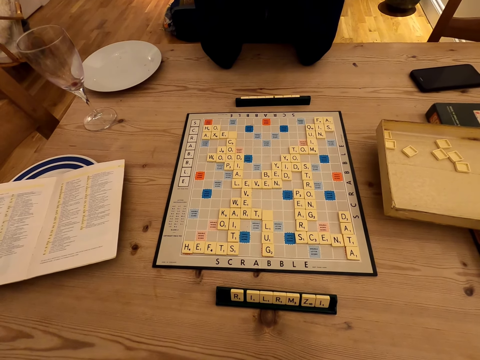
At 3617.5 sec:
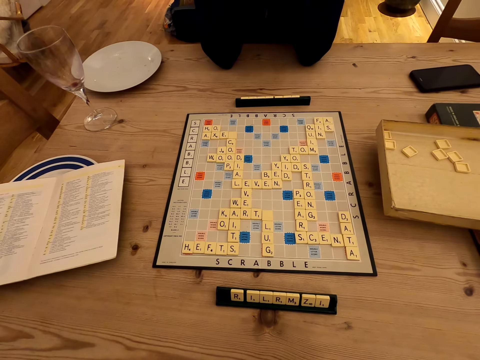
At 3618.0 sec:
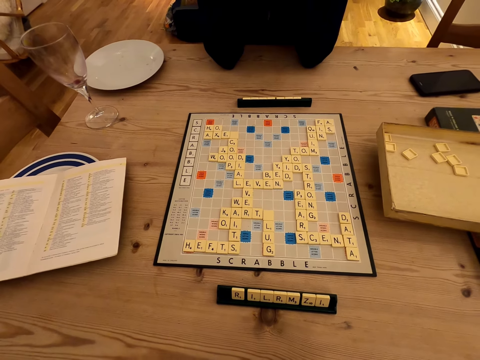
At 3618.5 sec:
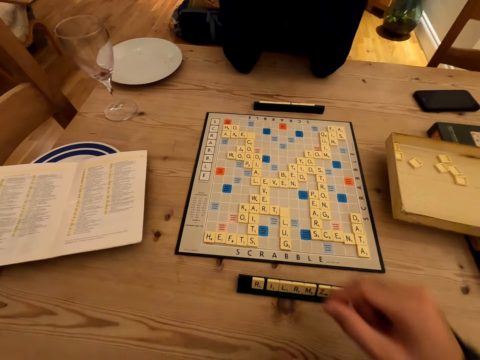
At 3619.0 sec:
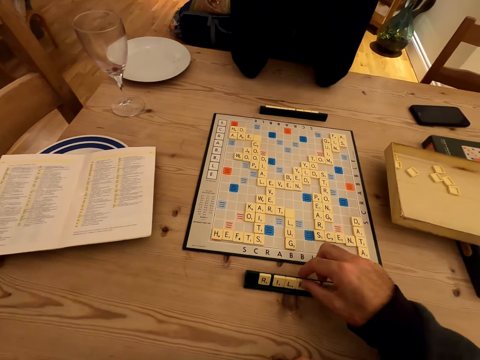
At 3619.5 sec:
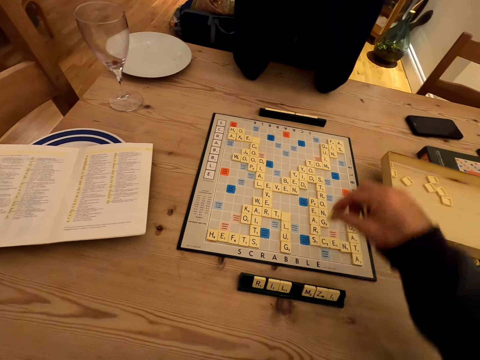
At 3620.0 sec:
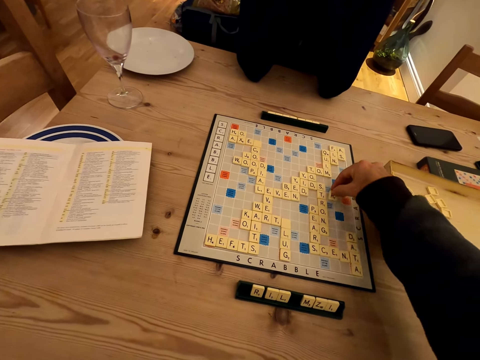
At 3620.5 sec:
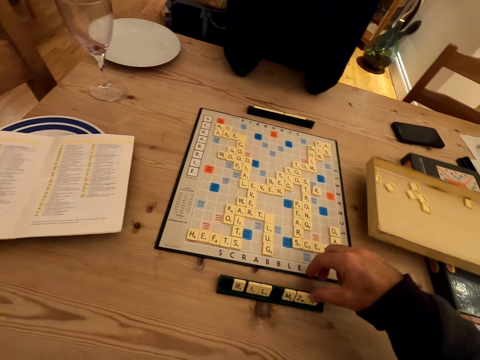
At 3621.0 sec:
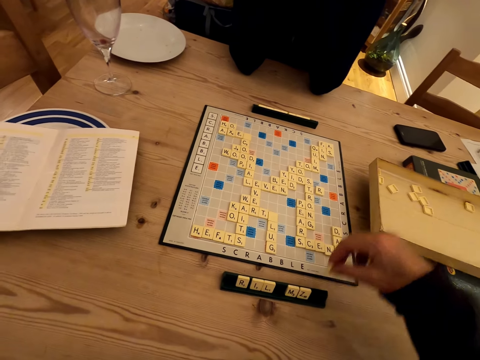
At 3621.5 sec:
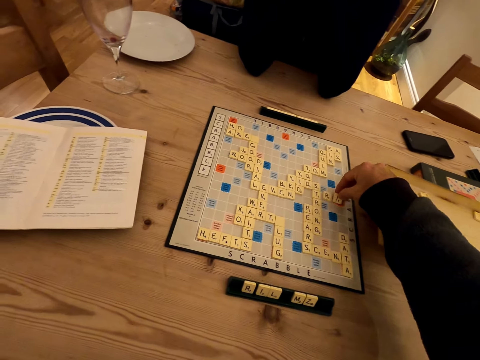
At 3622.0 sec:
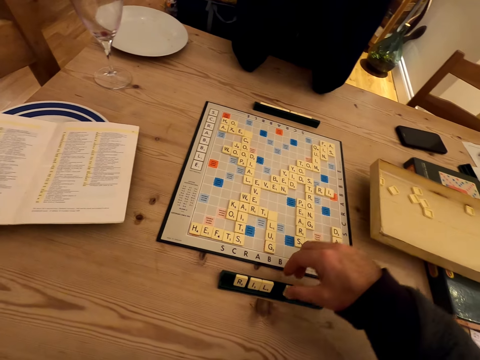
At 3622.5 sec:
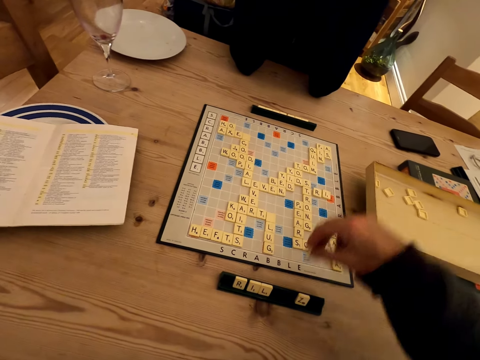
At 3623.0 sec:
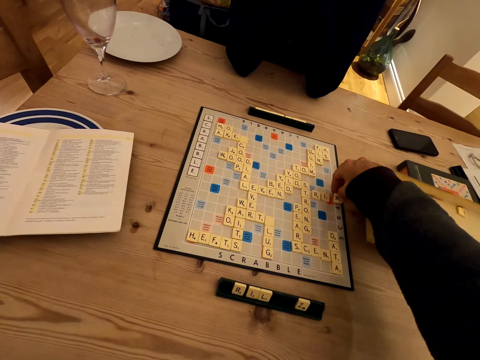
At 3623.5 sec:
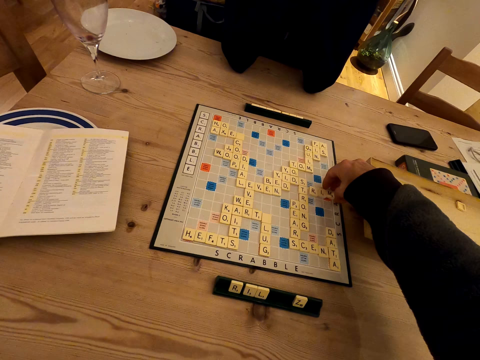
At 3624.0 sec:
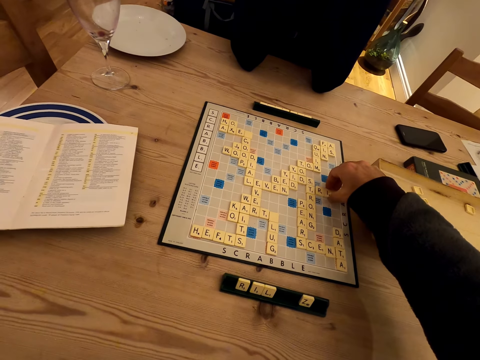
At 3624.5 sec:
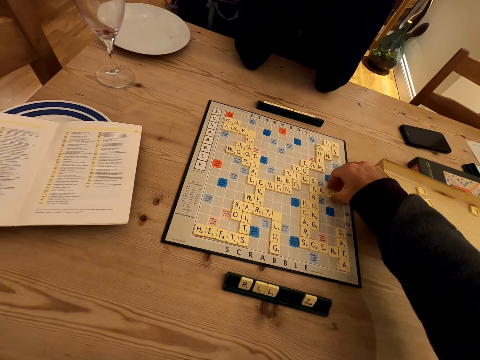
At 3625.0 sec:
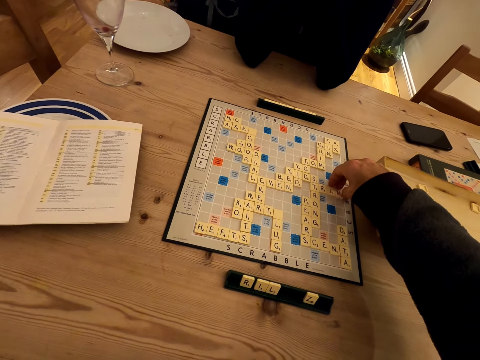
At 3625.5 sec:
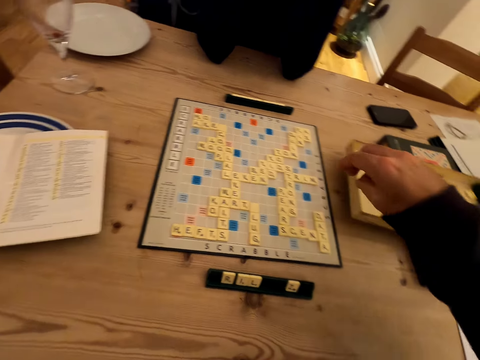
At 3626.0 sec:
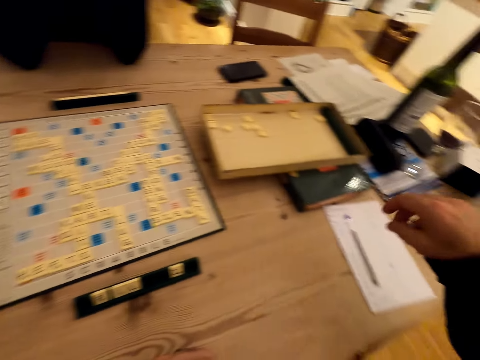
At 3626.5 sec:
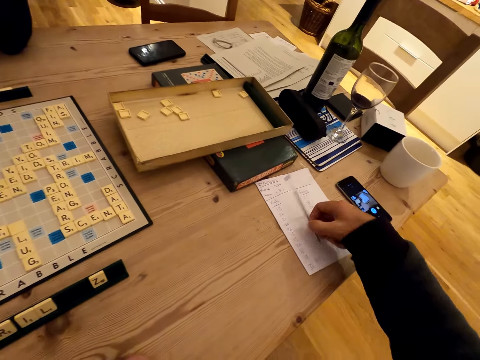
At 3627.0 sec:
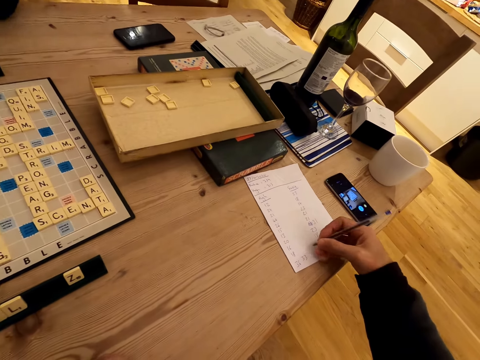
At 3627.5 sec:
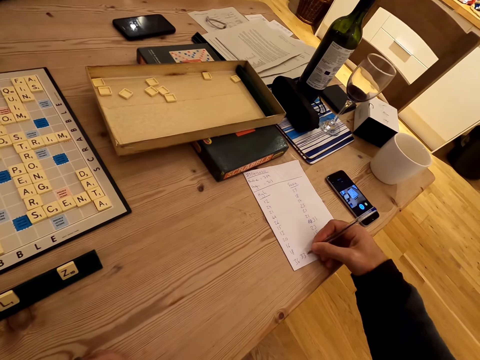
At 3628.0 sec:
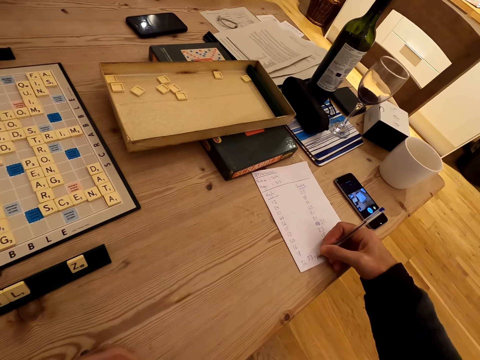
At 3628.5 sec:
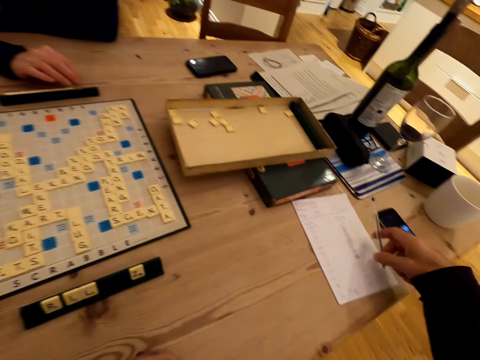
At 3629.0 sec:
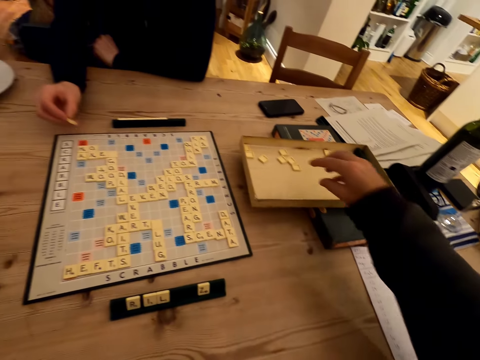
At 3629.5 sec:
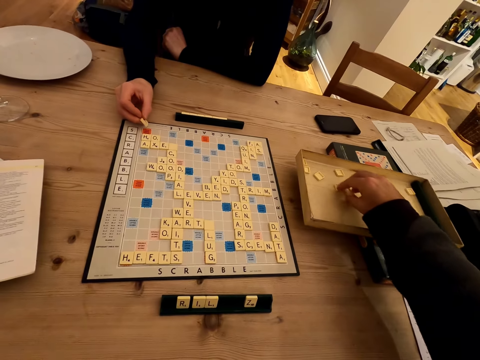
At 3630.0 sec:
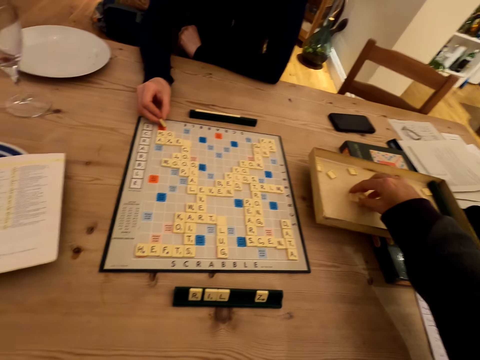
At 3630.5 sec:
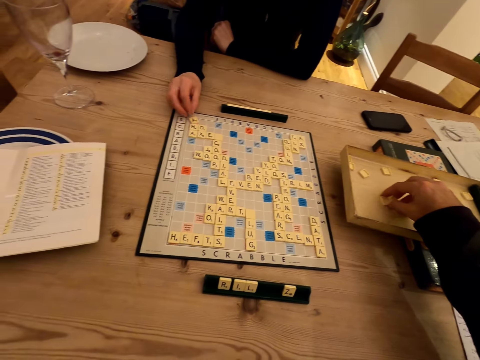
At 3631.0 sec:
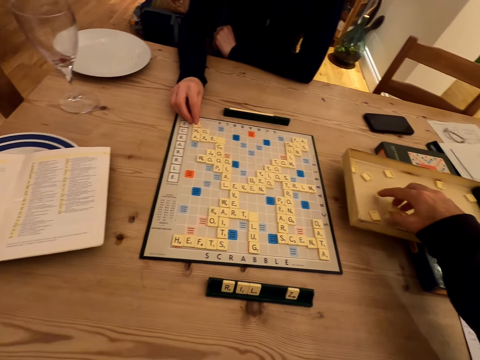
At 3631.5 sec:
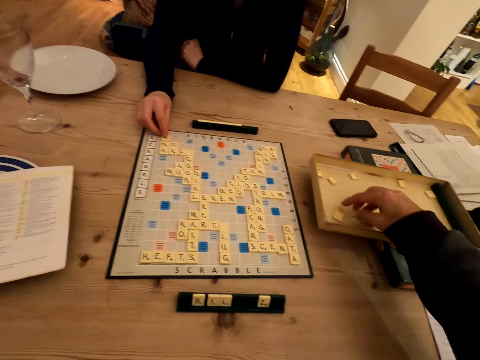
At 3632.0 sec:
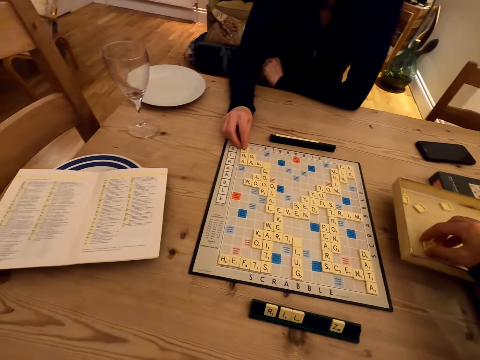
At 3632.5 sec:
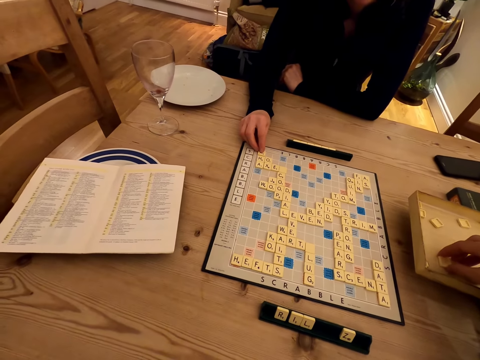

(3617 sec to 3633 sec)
A woman moves scrabble words. The camera wearer picks a letter from the scrabble rack and puts the letter on the scrabble board. They pick a letter from the scrabble rack and put the letter on the scrabble board. They pick a letter from the scrabble rack and put the letter on the scrabble board. The woman writes down. The camera wearer picks a pen from the table, writes on the paper, and puts down the paper. The woman puts a letter on the scrabble board and moves scrabble words. The camera wearer picks scrabble letters from the box.

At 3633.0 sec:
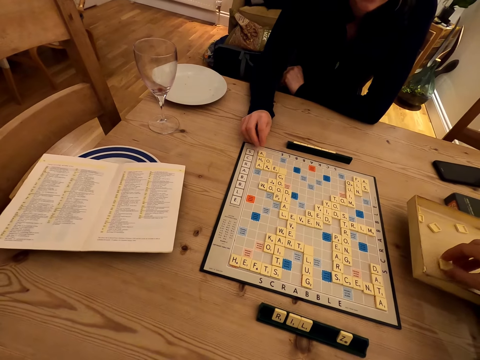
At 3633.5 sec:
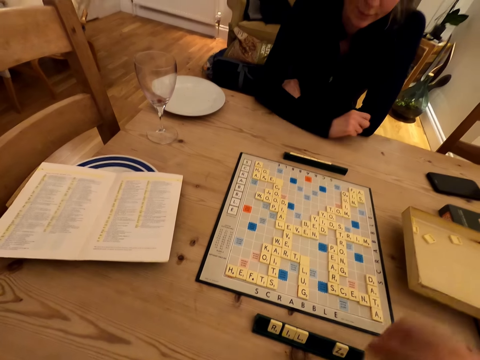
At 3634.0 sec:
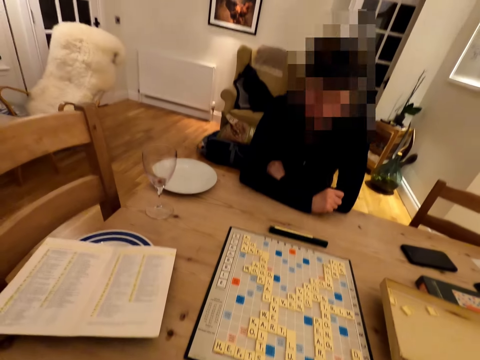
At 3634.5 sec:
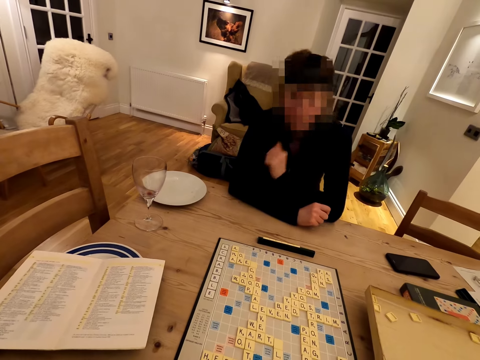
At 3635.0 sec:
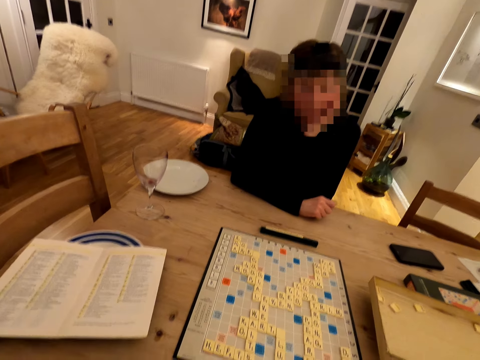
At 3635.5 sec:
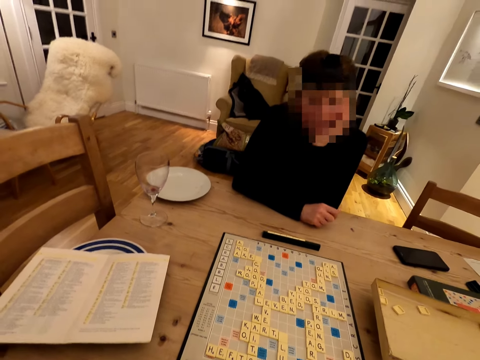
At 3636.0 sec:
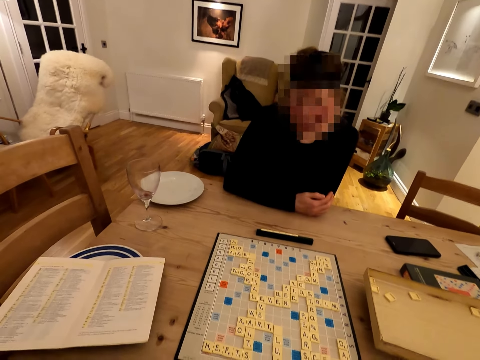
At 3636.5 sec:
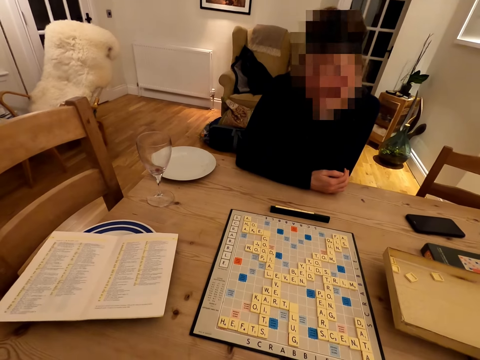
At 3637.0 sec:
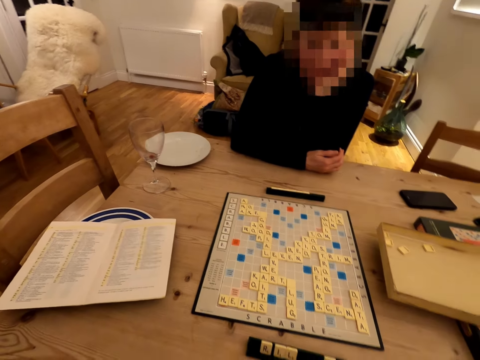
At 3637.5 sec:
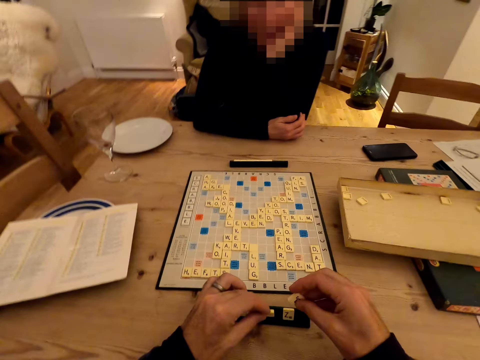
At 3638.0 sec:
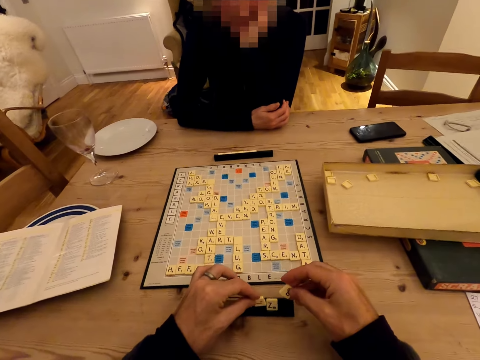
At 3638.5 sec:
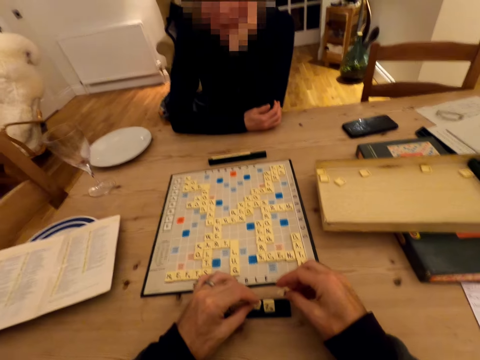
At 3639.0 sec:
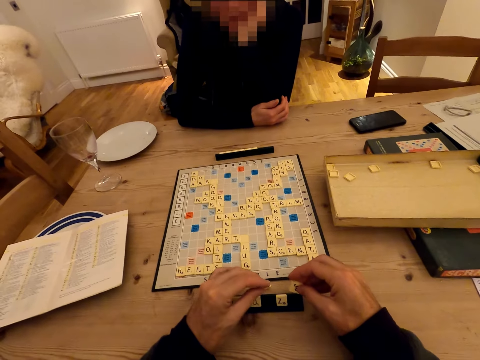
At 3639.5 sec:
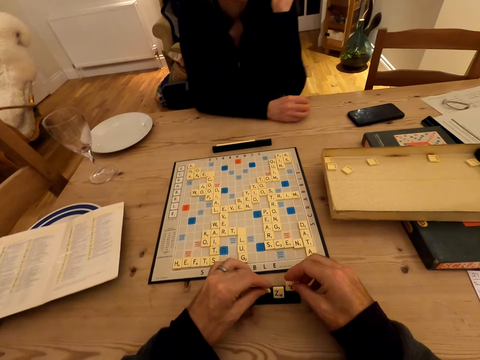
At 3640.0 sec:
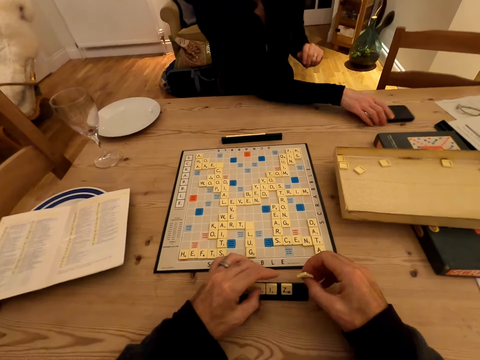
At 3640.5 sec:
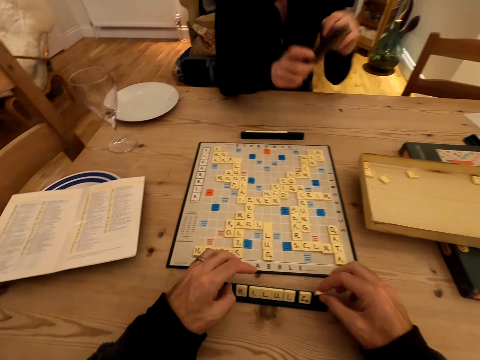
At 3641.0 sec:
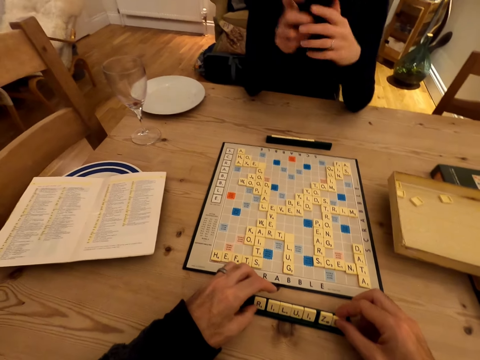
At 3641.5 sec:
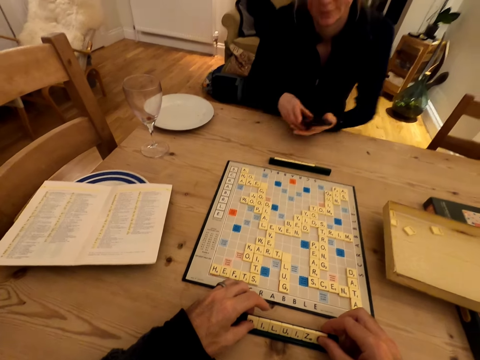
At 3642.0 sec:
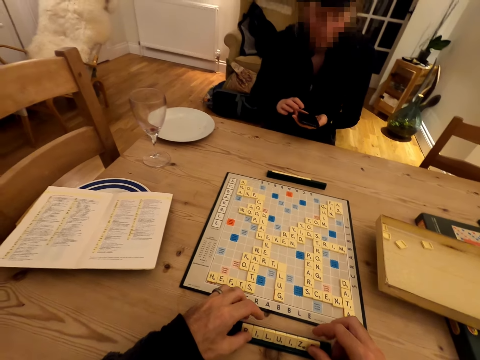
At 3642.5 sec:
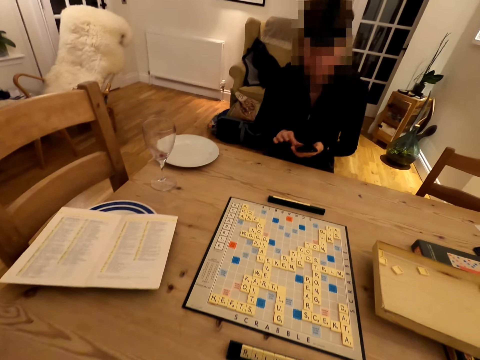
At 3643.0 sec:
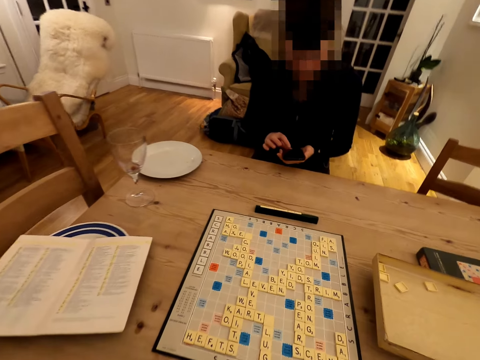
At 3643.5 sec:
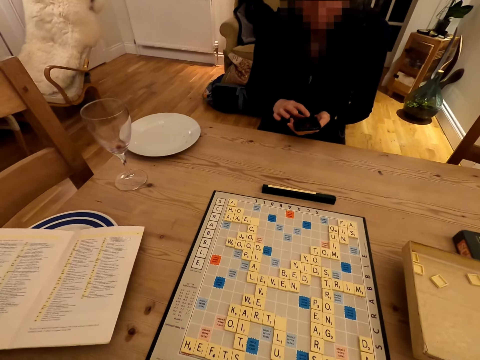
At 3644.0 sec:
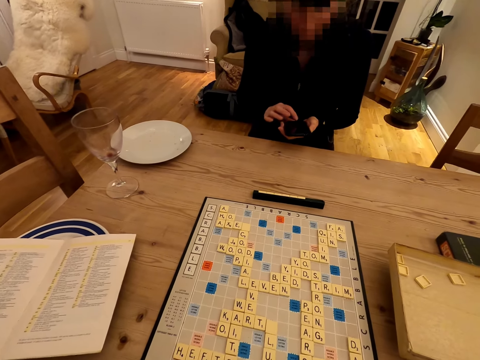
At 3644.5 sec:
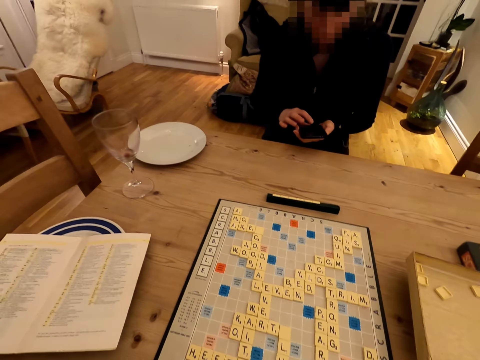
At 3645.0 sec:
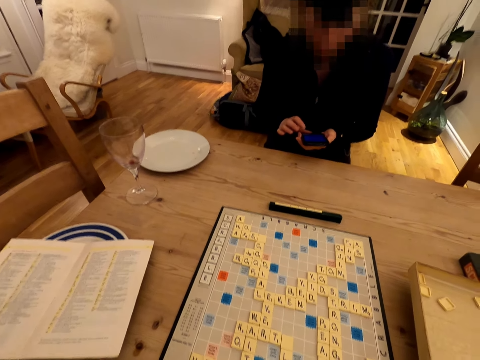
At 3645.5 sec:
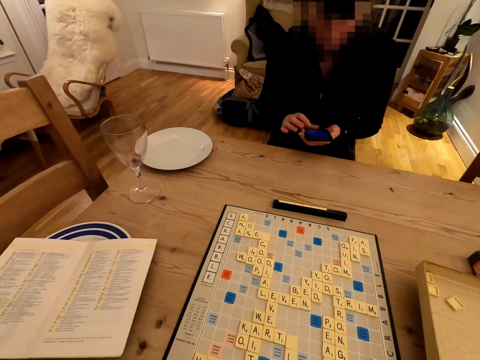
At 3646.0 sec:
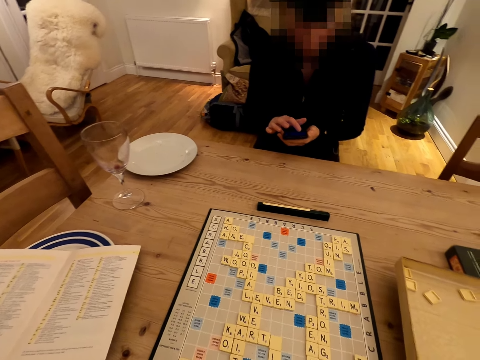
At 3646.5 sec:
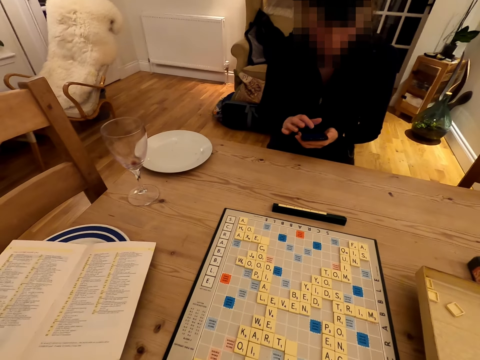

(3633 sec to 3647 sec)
The camera wearer moves a hand and converses with a woman. The woman moves scrabble words. The camera wearer arranges letters from the scrabble rack. They scroll a phone. The woman picks a phone from the table and uses her phone. The camera wearer converses with the woman.
